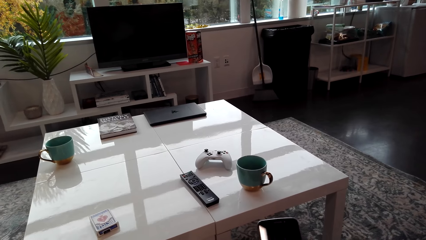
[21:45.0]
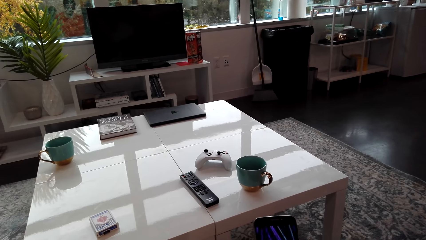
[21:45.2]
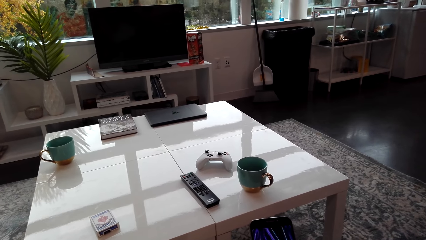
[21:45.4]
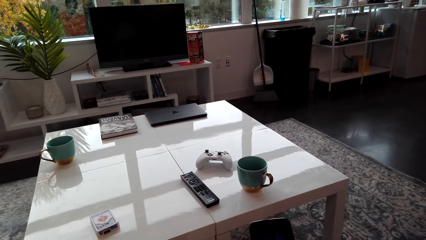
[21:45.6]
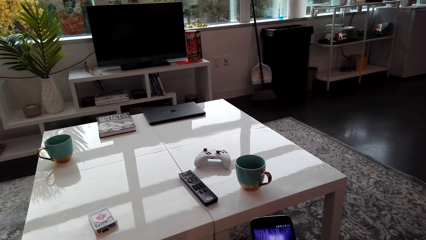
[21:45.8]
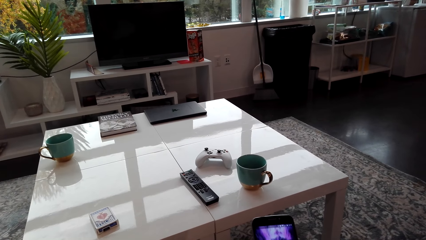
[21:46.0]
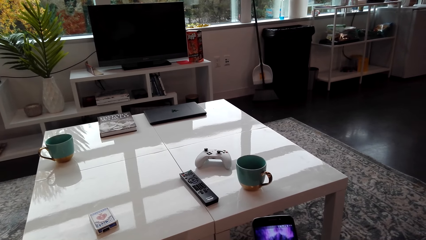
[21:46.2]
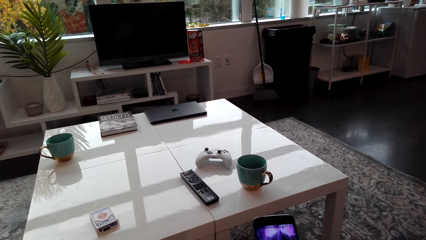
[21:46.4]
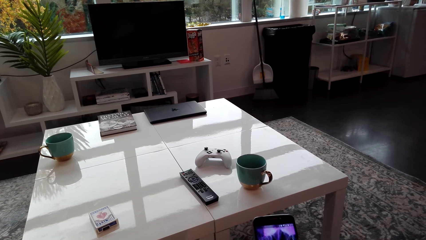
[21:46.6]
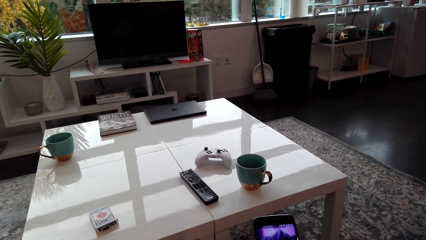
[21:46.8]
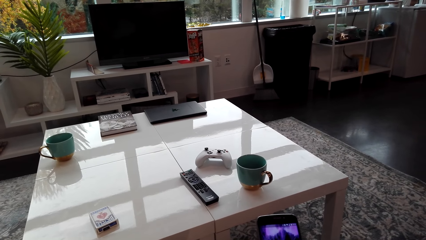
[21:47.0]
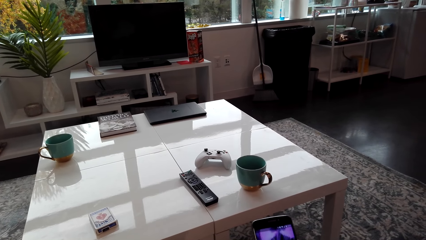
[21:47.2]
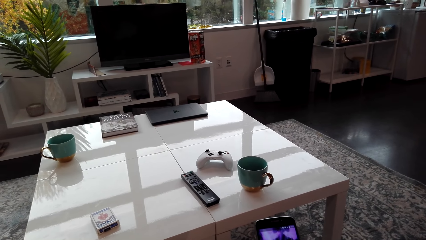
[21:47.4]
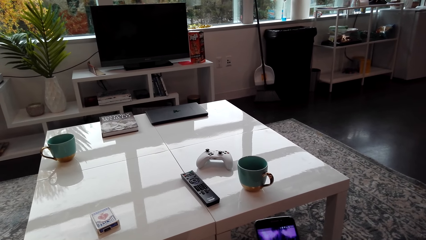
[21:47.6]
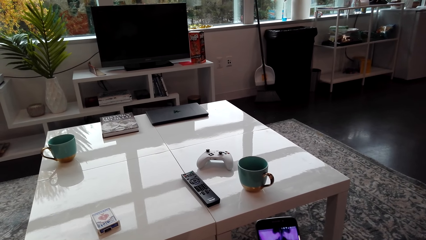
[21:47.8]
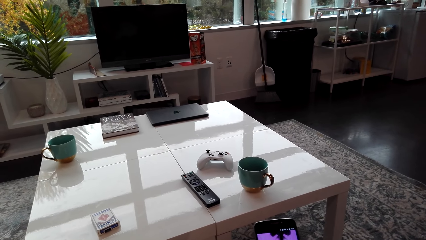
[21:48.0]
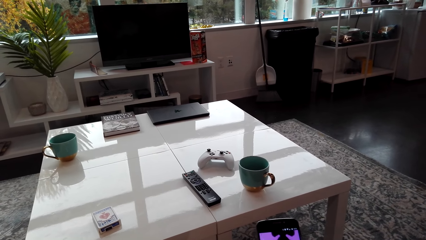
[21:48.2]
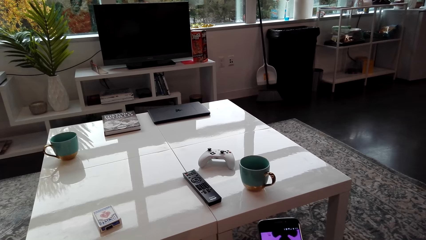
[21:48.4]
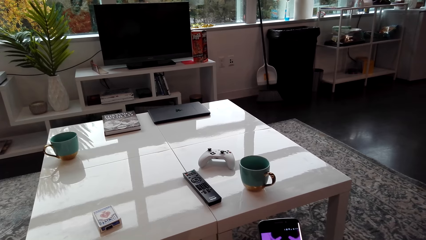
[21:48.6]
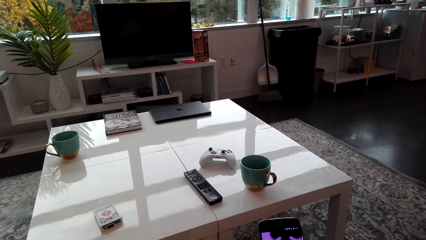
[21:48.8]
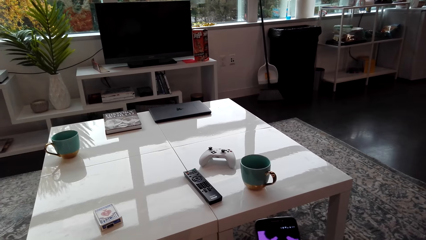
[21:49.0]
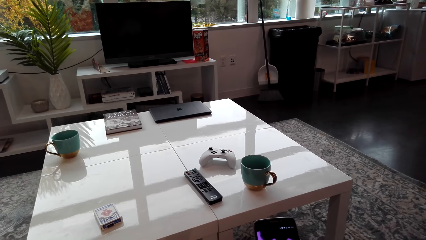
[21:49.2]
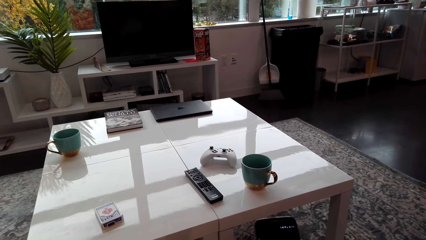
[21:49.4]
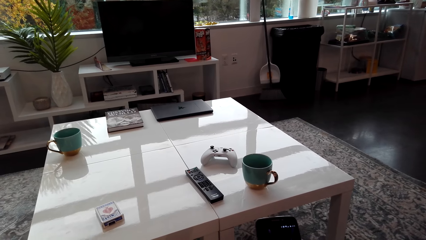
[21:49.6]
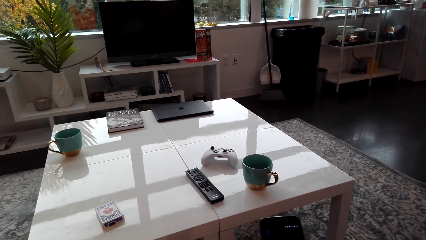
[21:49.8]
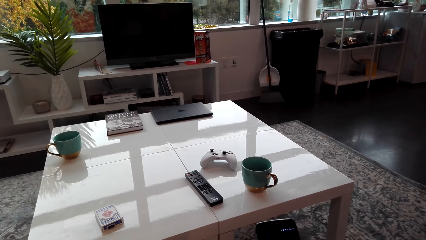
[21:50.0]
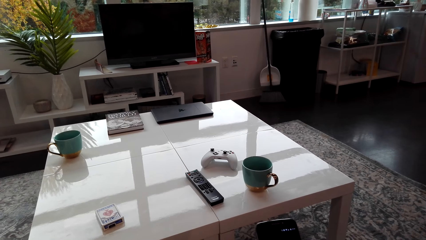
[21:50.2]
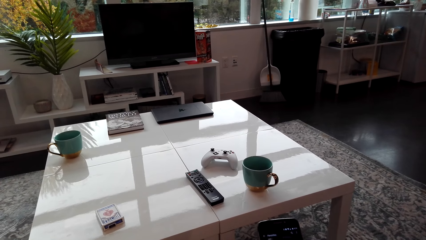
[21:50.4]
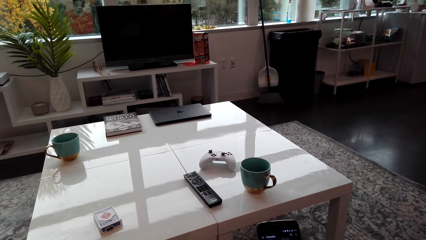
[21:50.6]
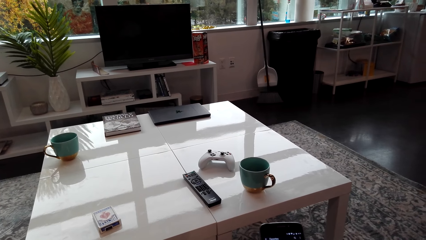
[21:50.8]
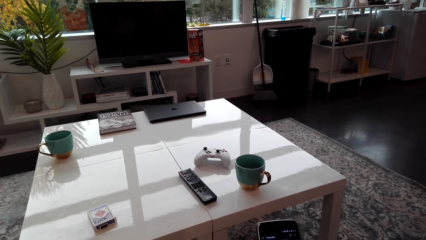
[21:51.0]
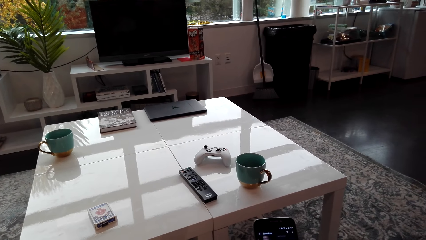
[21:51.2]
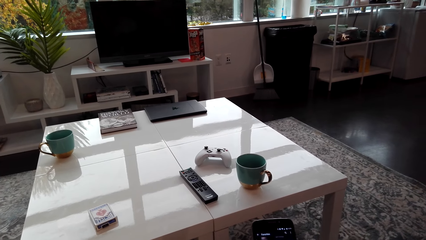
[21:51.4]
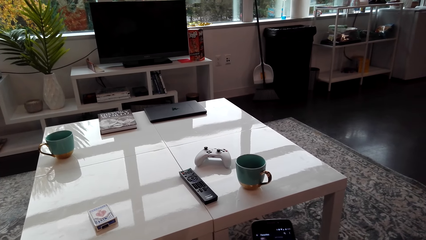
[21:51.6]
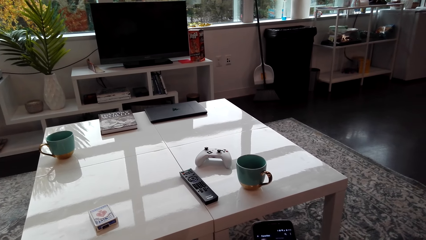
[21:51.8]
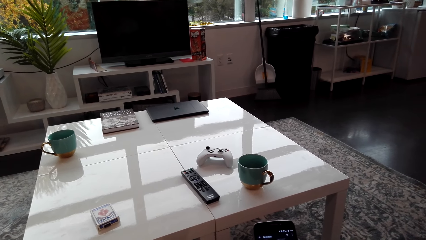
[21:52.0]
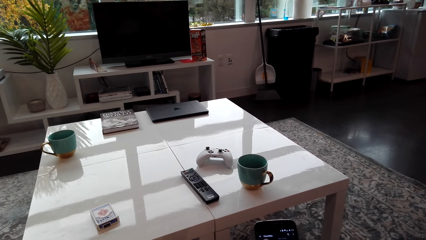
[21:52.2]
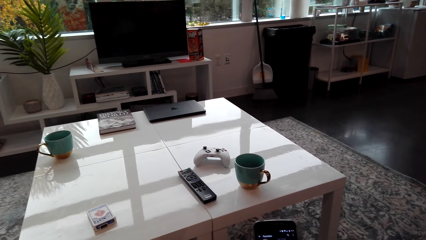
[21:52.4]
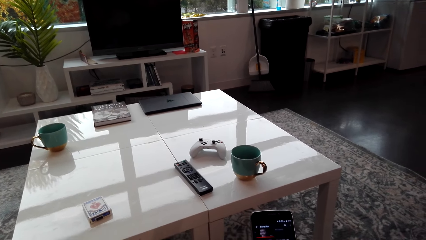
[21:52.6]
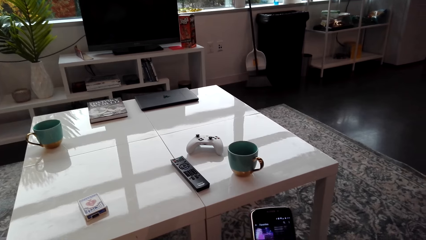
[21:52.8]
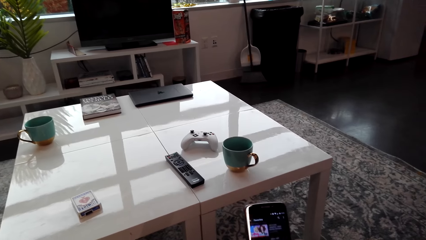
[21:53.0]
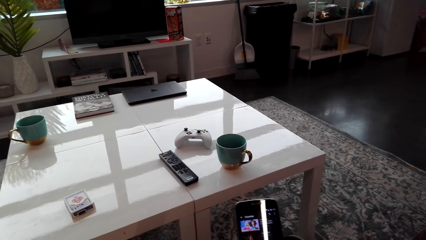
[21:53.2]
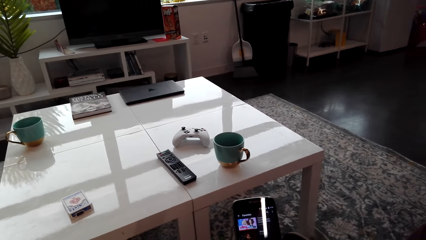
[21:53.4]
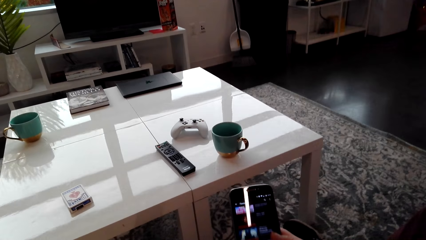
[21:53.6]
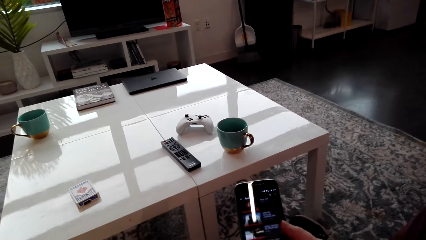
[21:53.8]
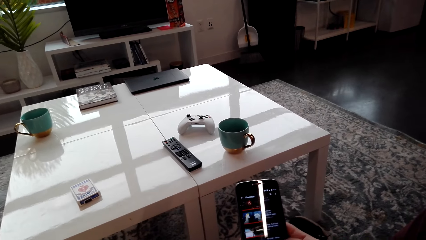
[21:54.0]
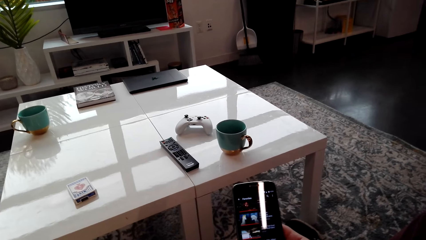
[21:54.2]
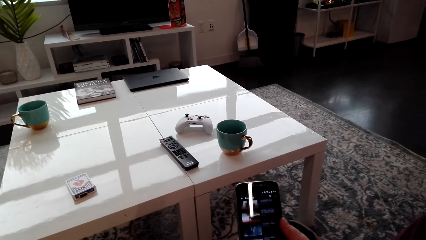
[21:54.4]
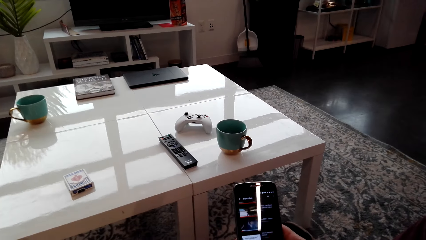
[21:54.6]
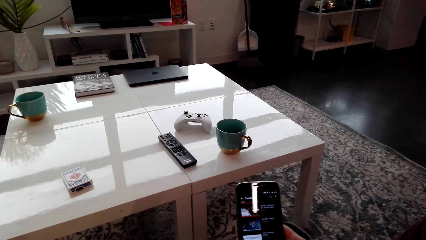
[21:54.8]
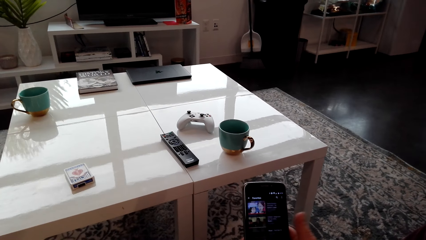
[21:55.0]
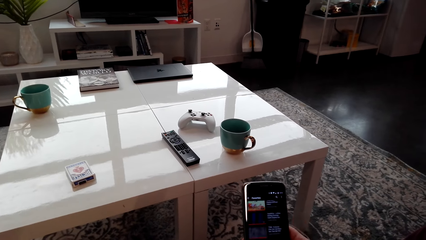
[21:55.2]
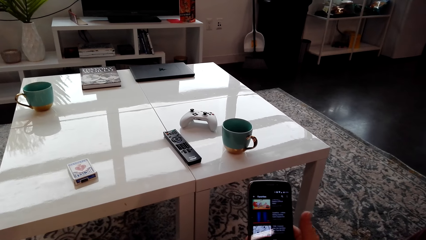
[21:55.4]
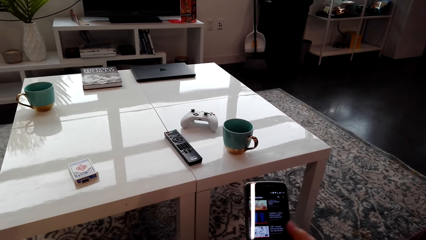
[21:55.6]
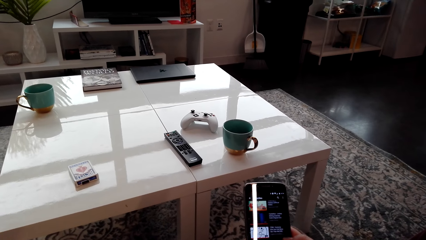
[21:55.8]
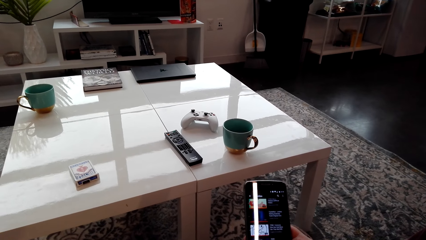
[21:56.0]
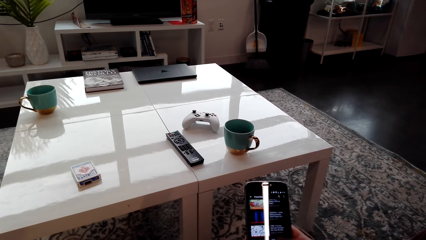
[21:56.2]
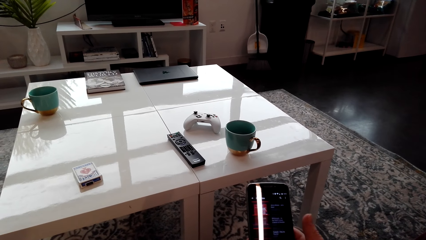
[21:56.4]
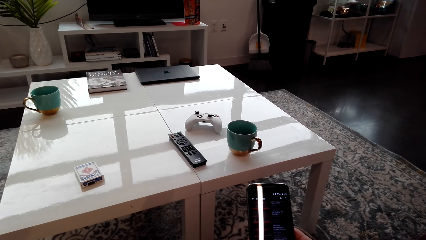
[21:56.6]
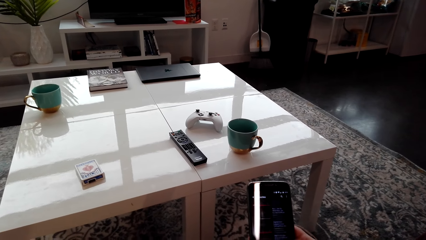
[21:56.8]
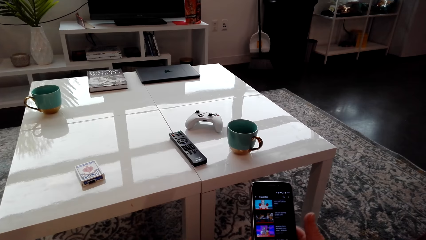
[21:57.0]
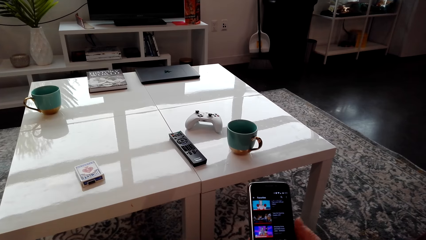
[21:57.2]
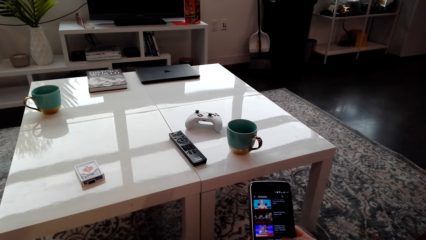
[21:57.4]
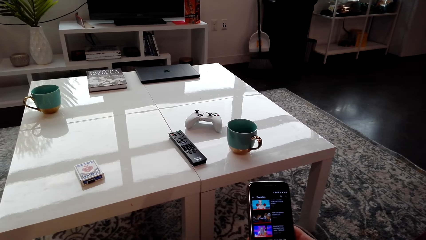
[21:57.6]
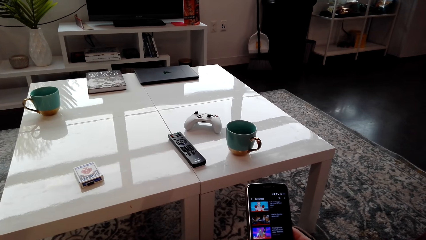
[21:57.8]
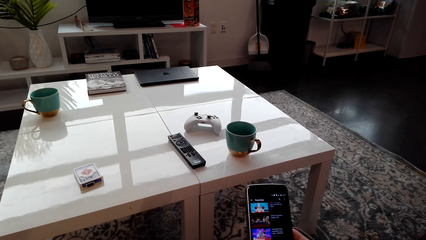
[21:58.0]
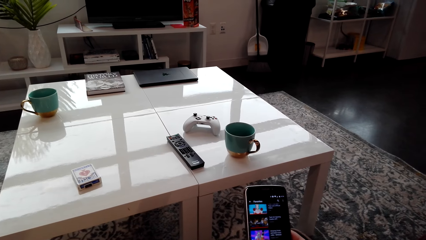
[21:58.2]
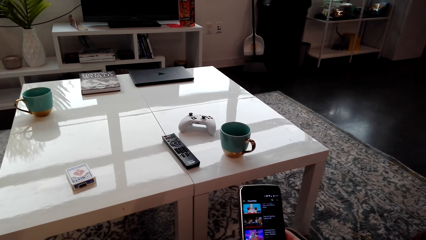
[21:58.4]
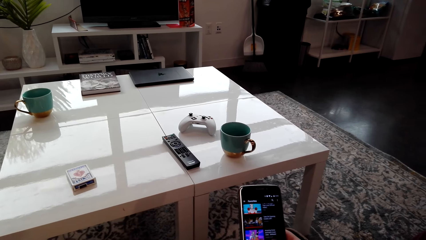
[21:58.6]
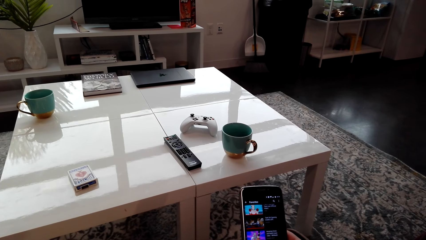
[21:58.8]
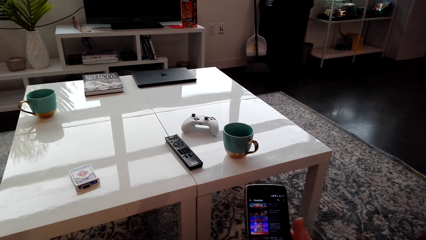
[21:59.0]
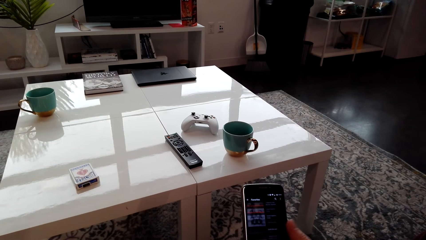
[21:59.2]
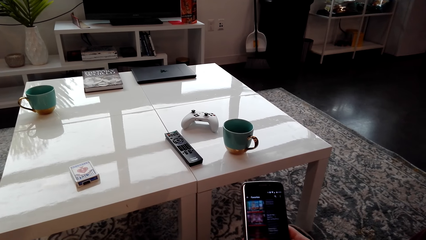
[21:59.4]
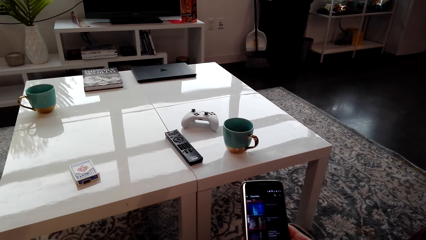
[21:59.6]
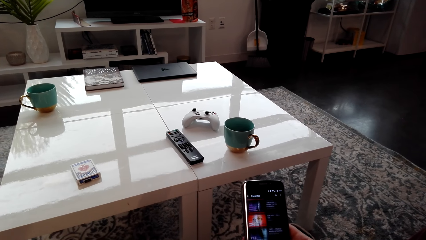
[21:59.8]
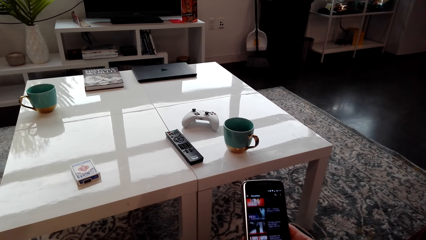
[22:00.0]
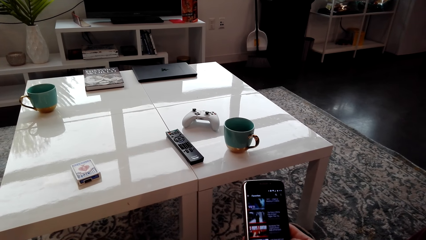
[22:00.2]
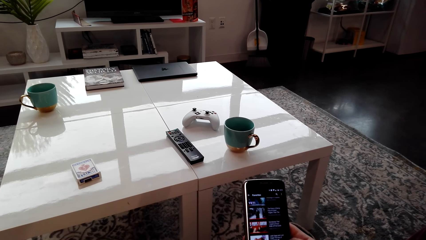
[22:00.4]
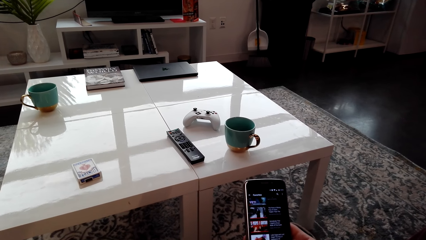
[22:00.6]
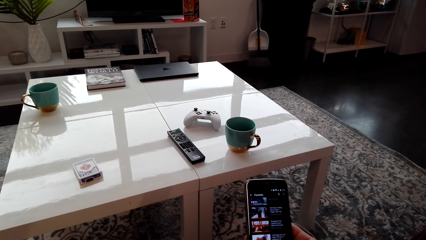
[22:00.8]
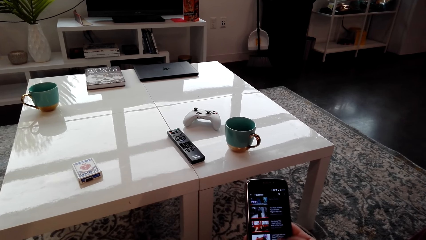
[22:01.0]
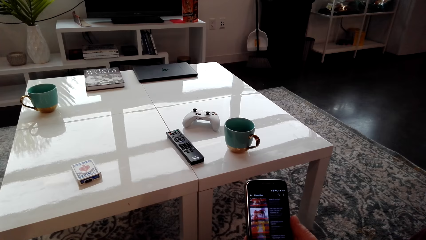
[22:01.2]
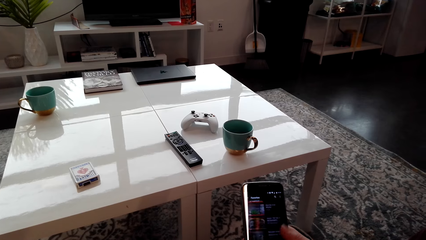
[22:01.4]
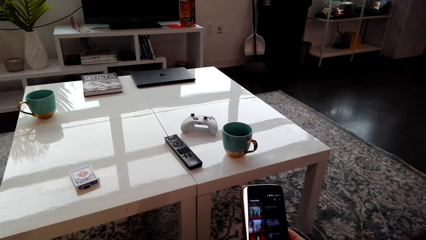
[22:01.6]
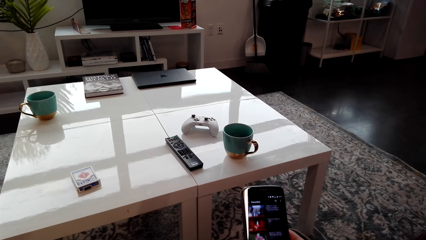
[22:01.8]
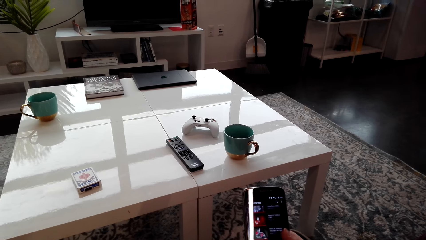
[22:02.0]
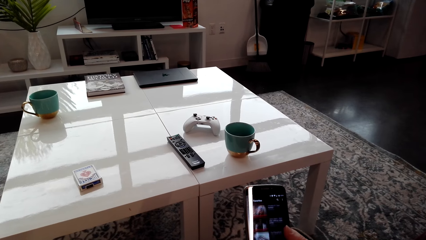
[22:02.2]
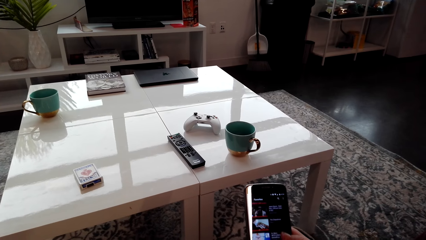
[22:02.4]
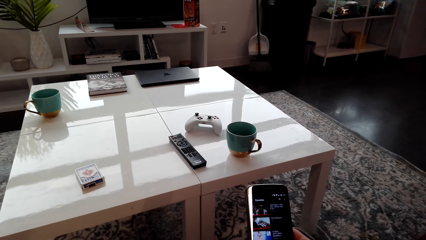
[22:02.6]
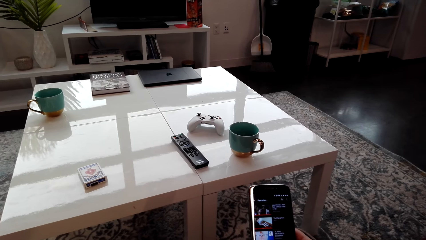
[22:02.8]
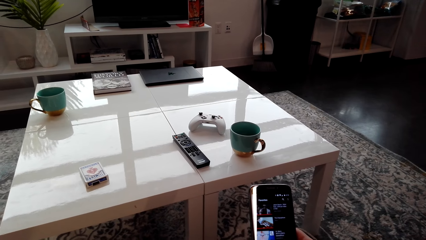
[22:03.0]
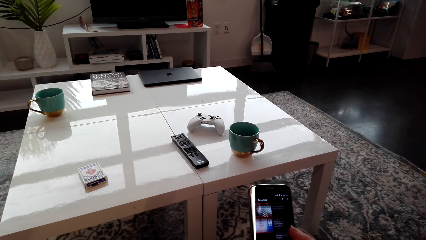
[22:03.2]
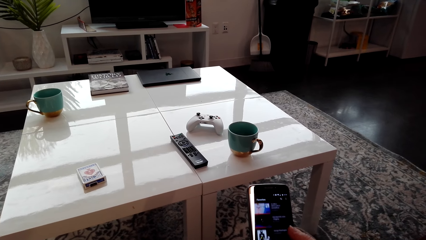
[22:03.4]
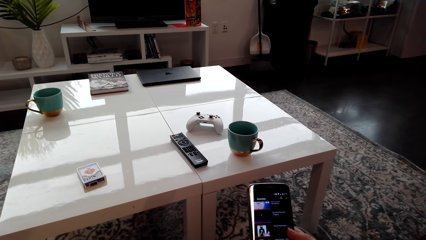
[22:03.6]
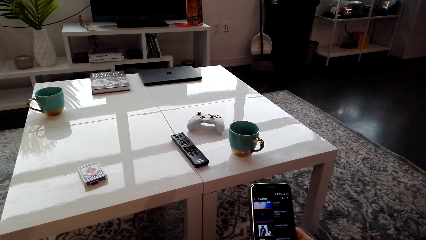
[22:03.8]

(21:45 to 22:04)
The camera wearer operates a phone. He operates the phone in his hands.
